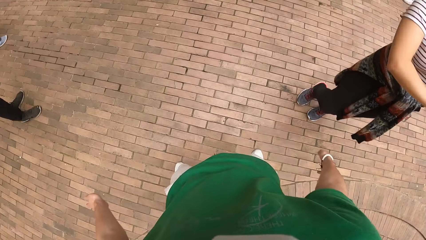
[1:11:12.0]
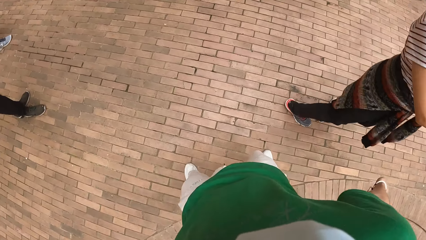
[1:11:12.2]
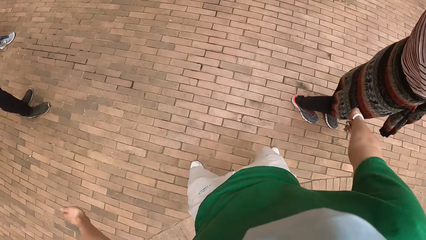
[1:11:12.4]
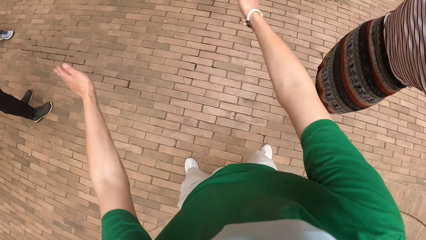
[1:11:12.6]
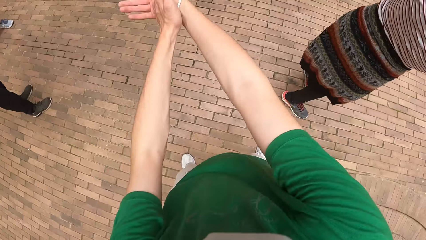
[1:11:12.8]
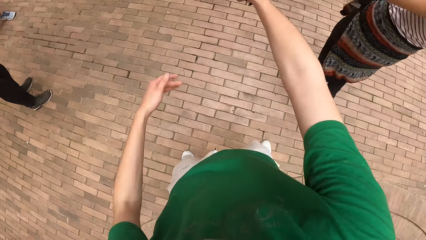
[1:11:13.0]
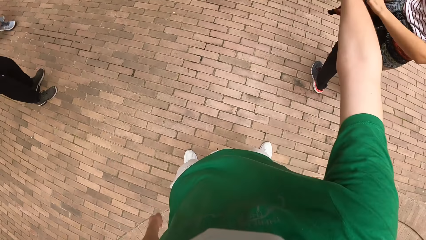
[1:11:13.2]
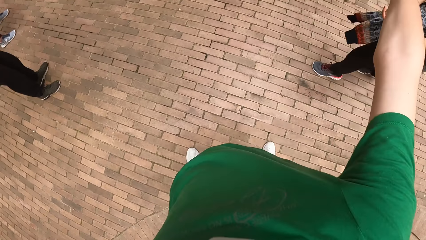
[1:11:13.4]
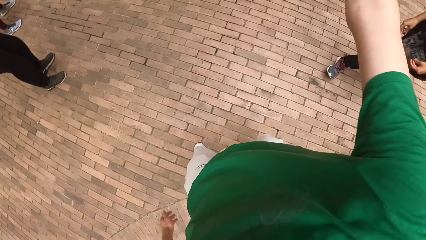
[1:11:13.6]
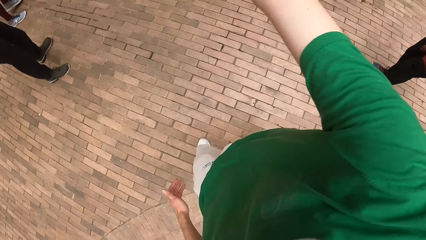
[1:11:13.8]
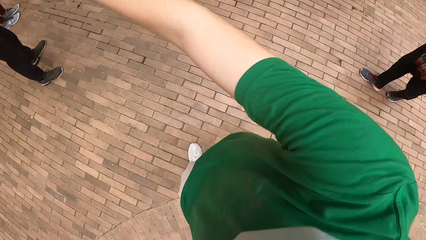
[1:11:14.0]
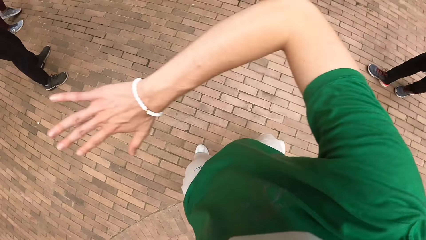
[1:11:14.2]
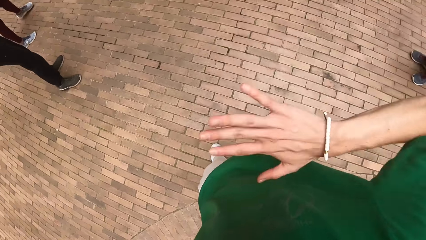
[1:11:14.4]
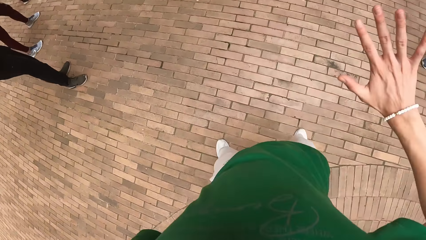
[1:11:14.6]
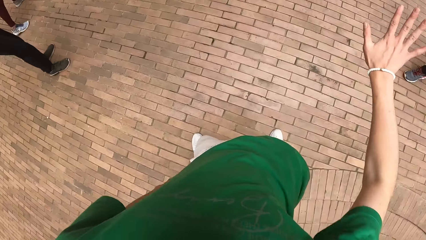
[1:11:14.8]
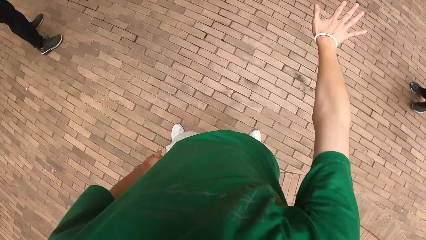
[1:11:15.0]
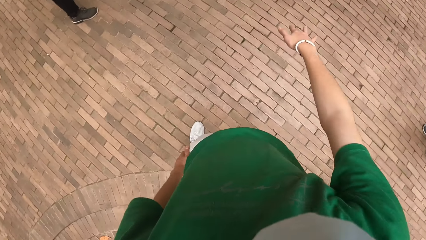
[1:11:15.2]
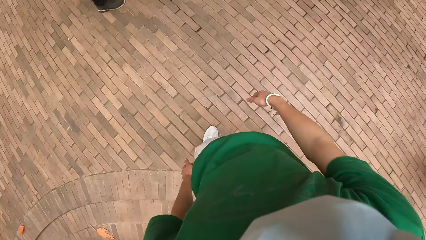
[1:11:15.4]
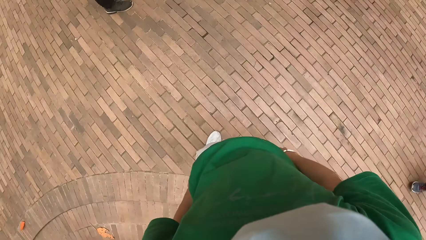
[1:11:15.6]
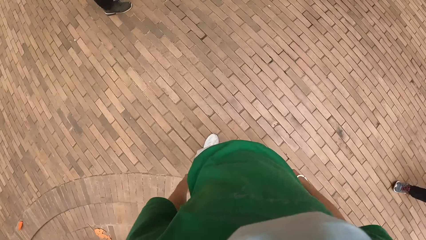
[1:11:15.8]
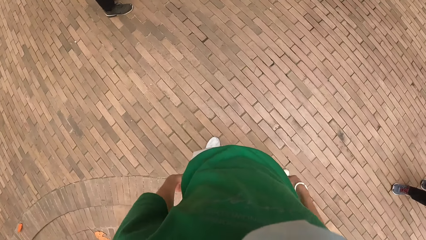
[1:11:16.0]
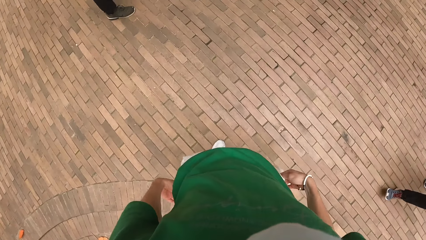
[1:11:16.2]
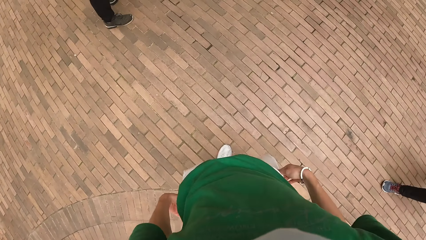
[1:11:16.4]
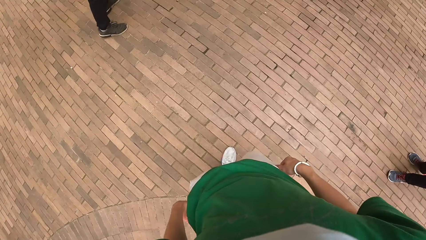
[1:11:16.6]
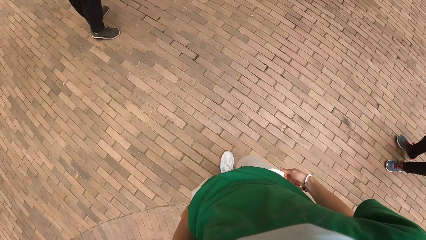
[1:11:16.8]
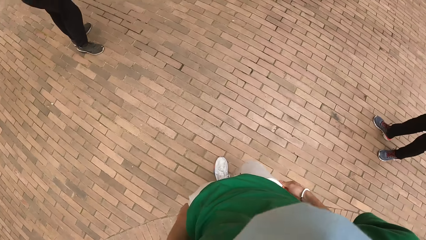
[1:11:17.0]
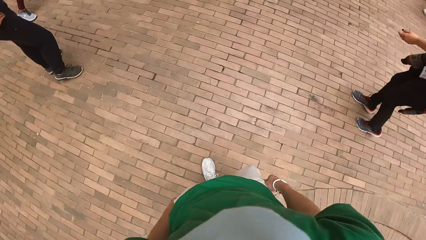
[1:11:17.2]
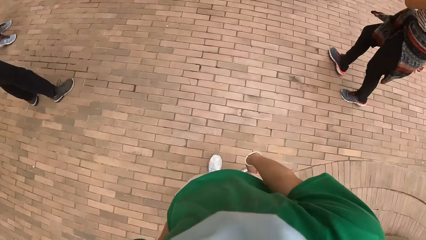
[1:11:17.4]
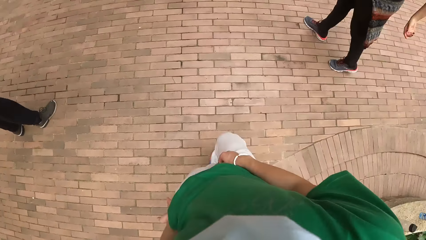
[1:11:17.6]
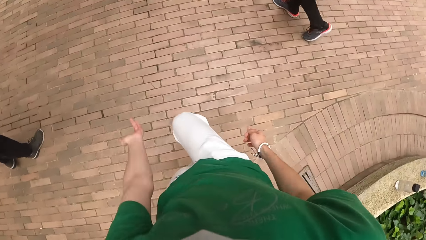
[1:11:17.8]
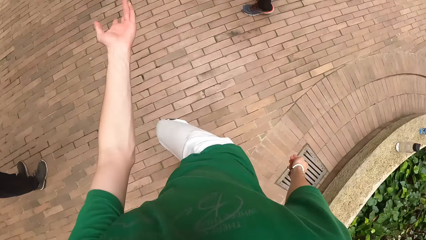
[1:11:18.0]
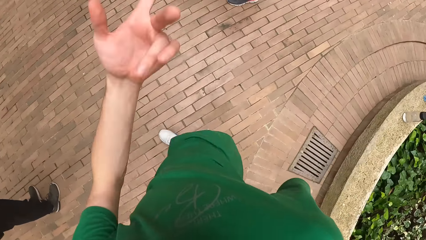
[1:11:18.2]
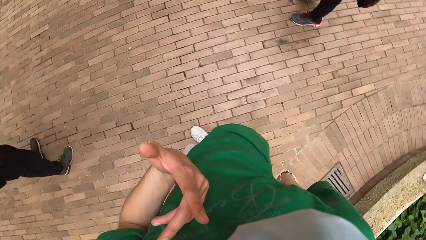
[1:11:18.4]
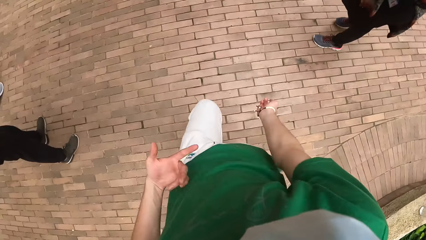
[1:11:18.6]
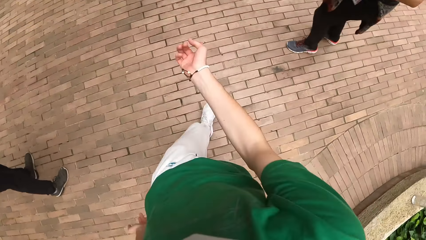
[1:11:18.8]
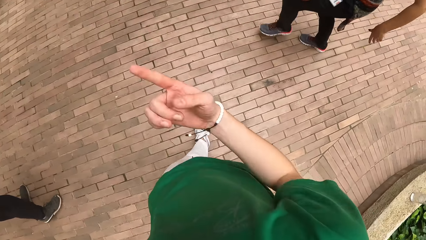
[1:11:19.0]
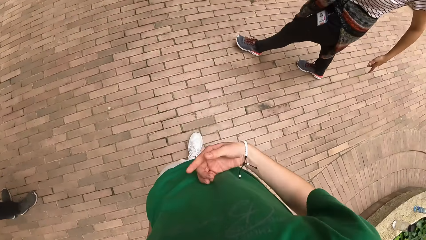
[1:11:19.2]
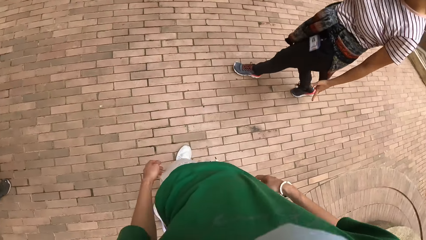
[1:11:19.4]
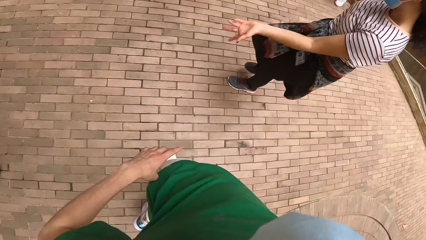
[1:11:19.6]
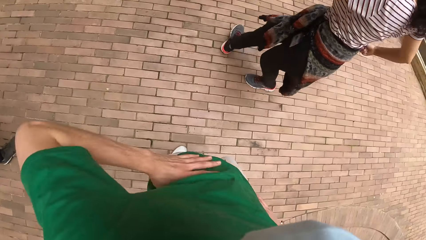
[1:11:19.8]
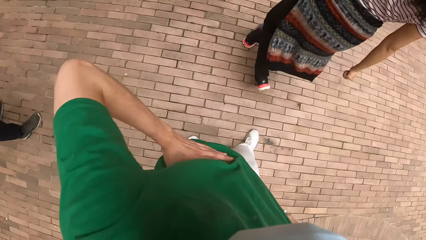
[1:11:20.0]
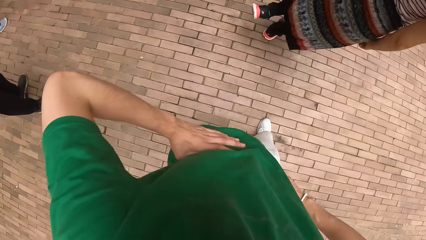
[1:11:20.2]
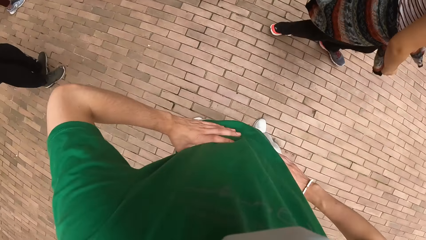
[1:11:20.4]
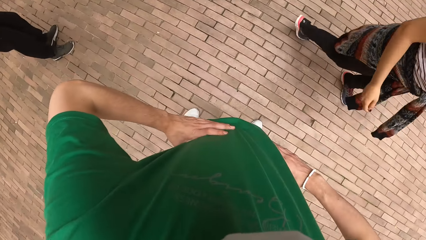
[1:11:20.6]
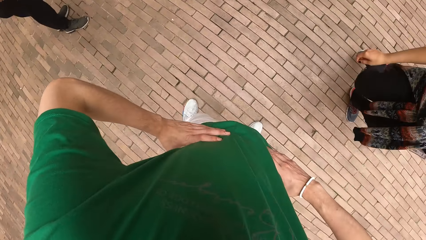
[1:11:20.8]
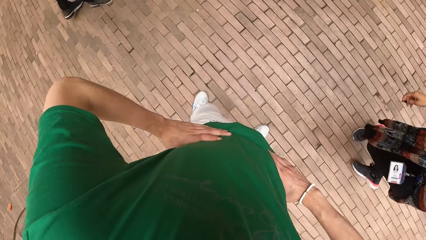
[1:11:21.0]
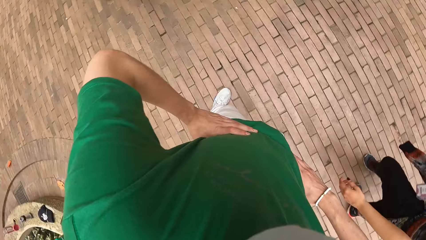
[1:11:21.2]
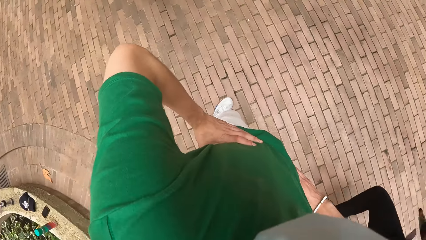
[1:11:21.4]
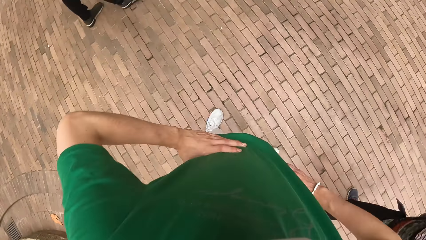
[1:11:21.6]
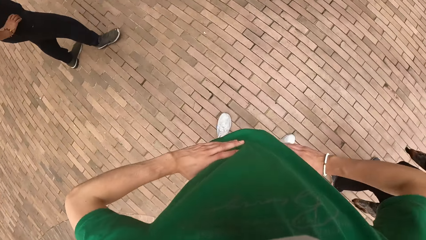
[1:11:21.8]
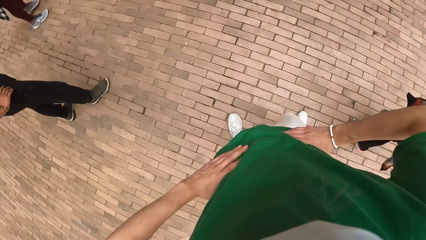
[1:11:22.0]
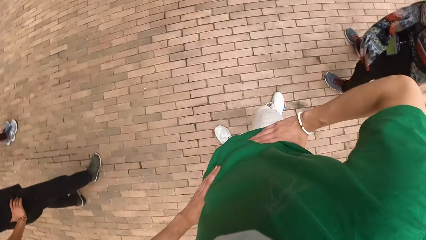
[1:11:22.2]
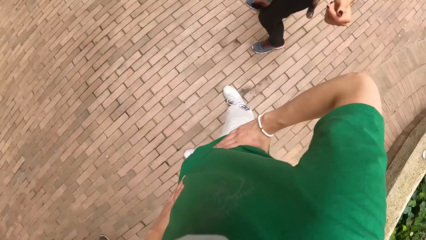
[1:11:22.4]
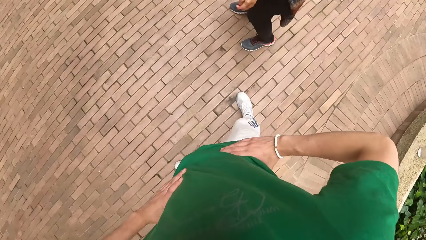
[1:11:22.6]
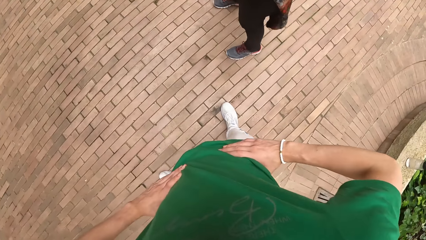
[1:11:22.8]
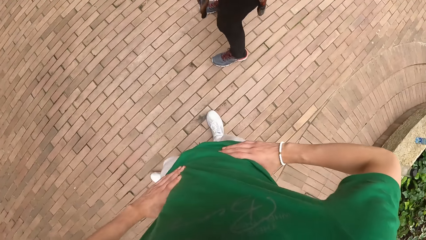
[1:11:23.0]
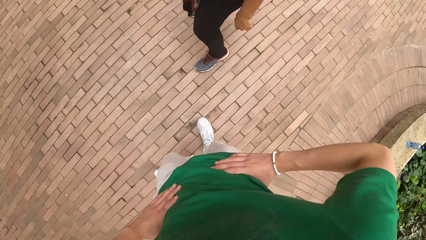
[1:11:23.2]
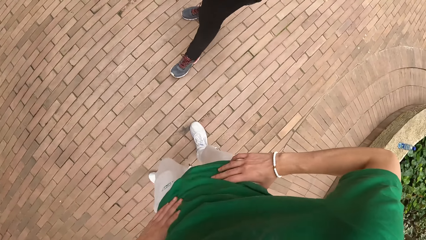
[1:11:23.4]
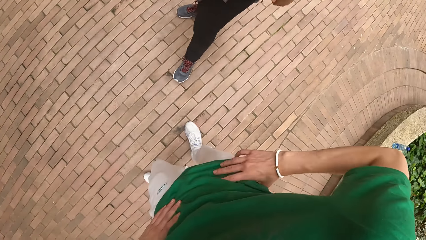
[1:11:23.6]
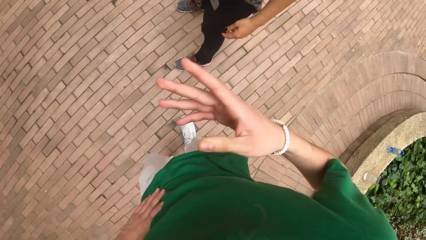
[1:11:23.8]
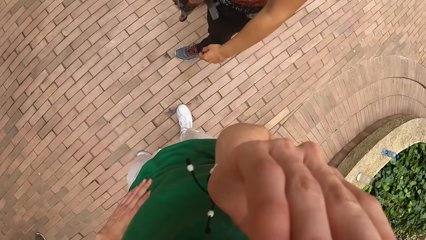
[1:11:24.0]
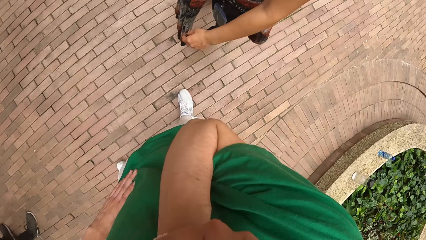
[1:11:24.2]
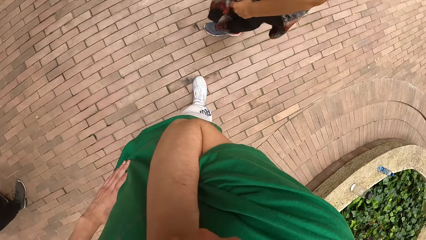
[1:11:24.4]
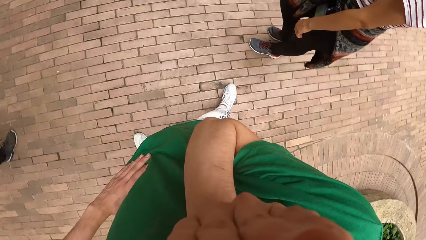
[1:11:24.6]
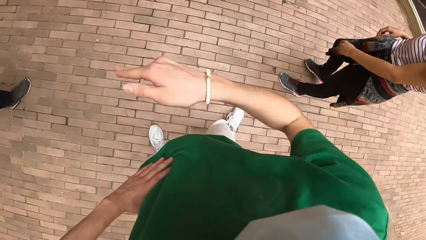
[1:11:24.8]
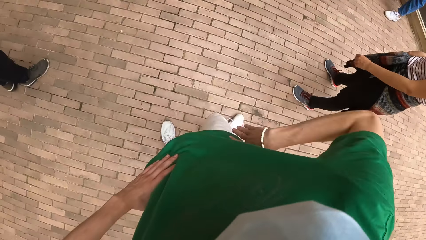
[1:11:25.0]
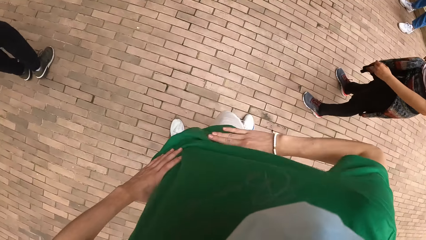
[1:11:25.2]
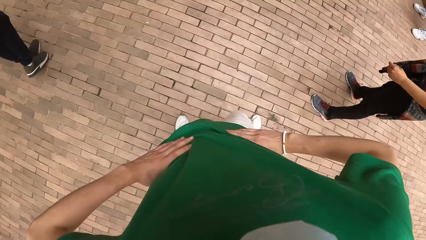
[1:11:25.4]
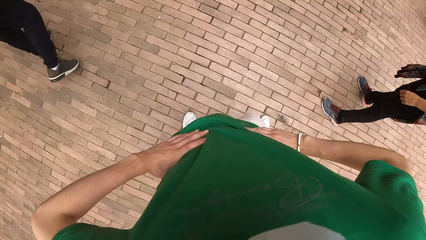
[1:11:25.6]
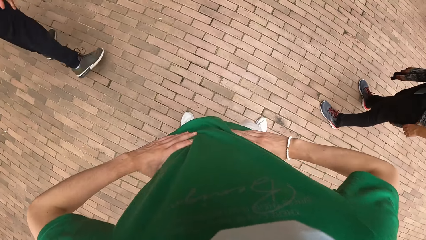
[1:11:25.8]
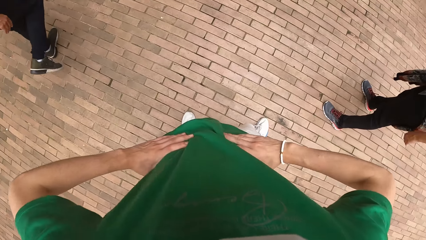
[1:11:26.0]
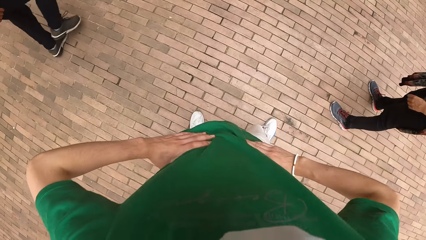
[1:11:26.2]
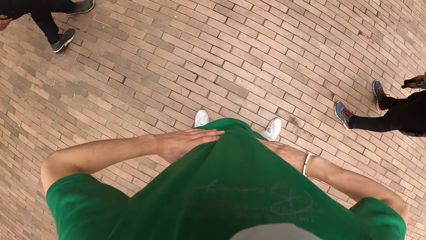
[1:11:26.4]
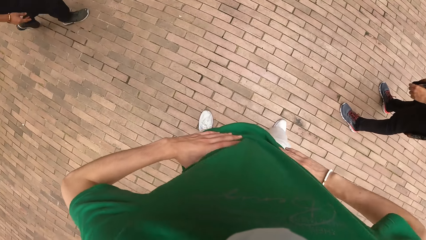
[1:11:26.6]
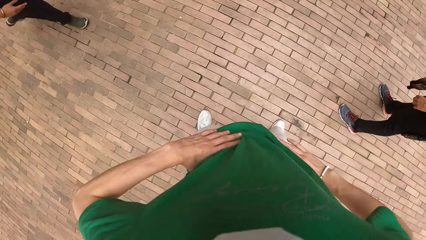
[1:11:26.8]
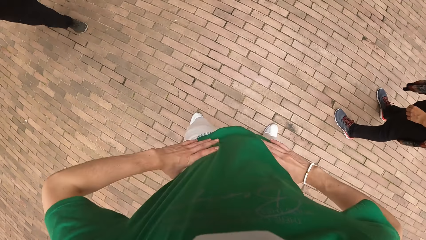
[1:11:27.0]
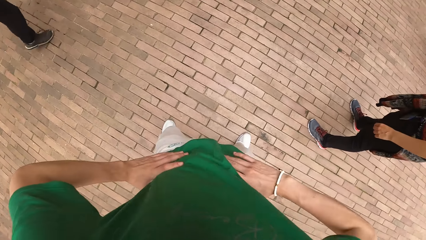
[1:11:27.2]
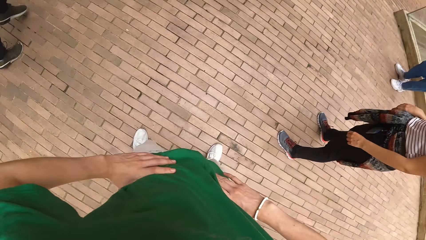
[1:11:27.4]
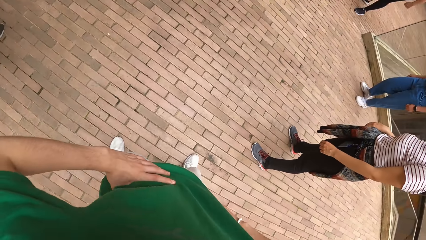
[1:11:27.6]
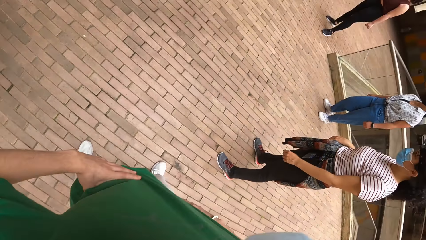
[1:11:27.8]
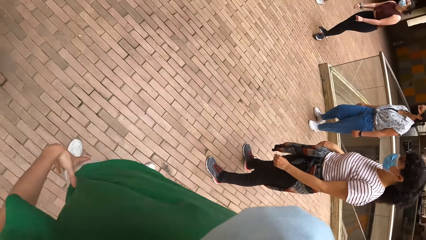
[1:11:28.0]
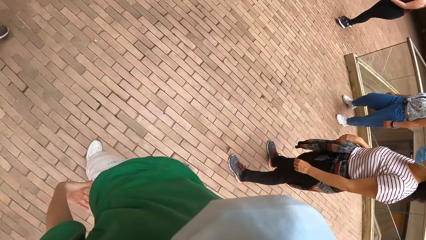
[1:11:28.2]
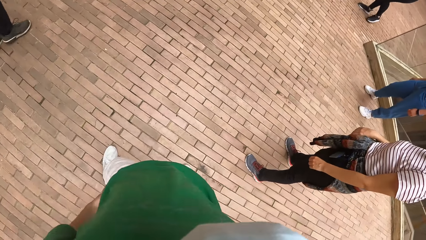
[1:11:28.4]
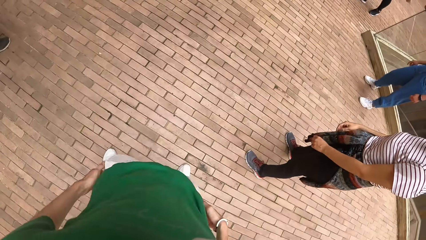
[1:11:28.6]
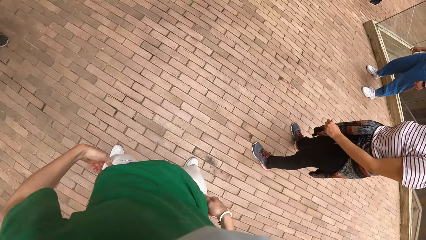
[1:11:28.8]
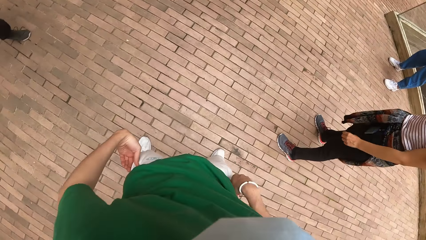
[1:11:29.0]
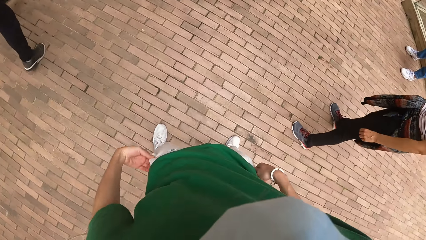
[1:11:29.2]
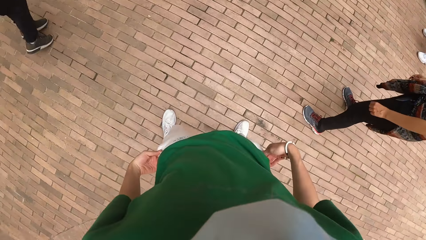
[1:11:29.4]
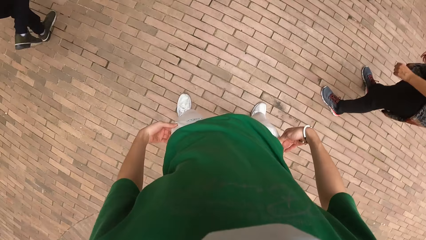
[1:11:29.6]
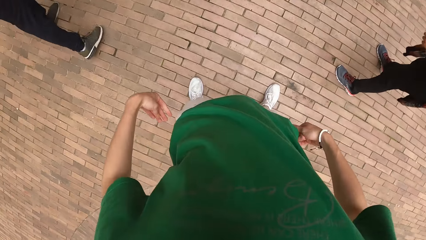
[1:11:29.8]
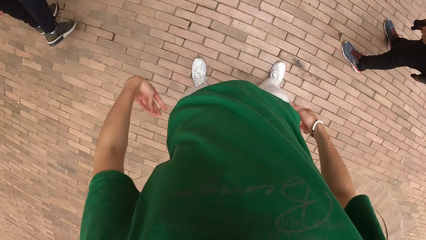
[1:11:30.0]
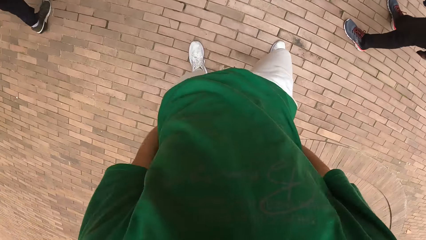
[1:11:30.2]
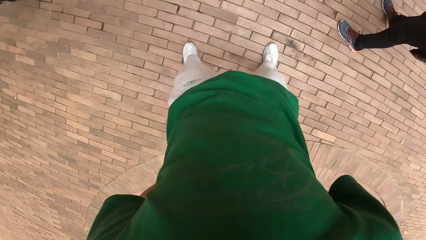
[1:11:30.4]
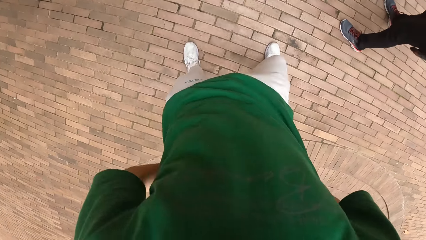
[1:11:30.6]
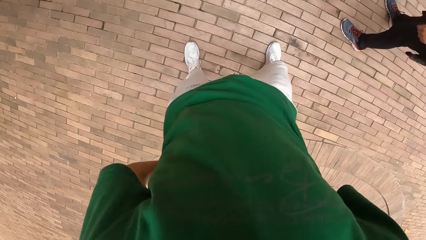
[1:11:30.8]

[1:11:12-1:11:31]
The camera wearer claps both hands together. He converses with the group of people. He dances. He puts both hands on his waist. He touches his face with his right hand. He places his right hand on his waist. The man dances. The camera wearer dances and drops both hands from his waist.
